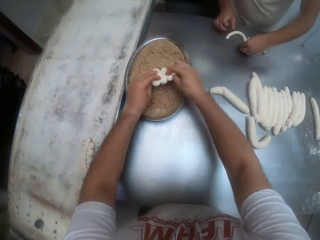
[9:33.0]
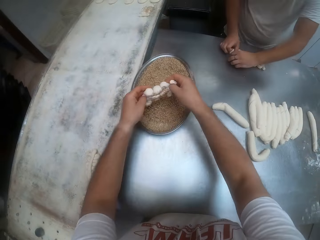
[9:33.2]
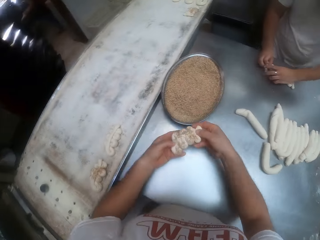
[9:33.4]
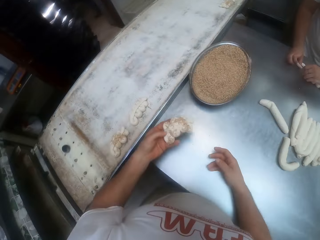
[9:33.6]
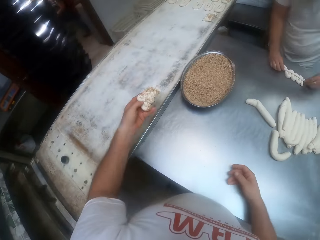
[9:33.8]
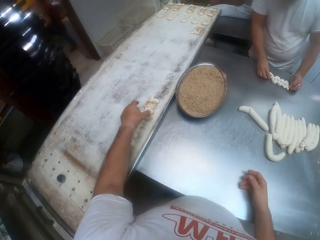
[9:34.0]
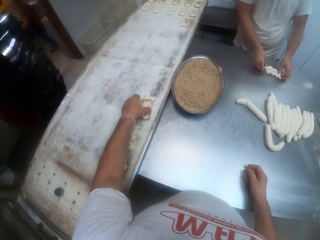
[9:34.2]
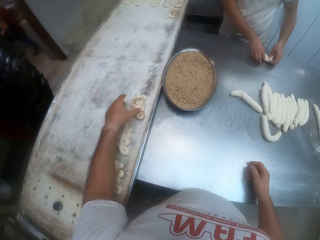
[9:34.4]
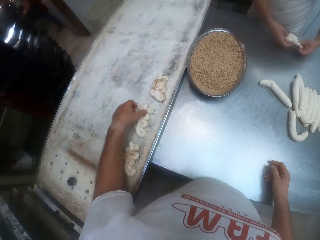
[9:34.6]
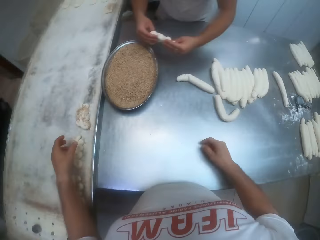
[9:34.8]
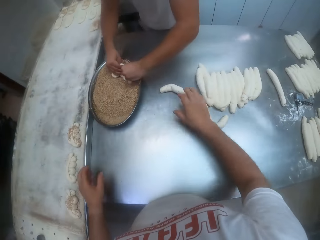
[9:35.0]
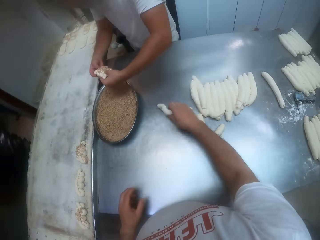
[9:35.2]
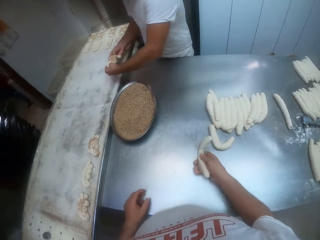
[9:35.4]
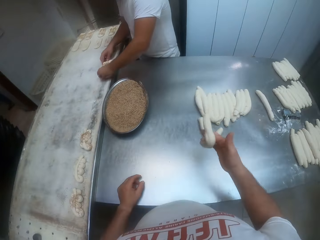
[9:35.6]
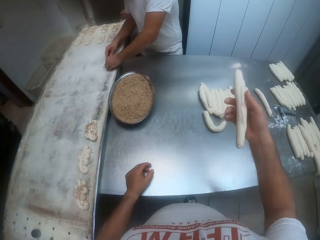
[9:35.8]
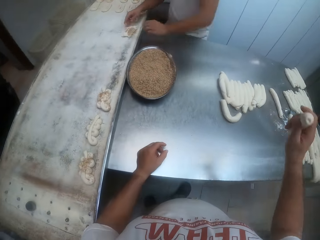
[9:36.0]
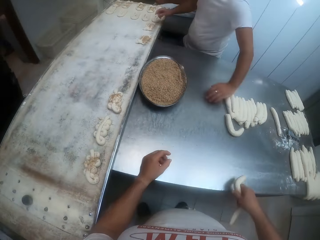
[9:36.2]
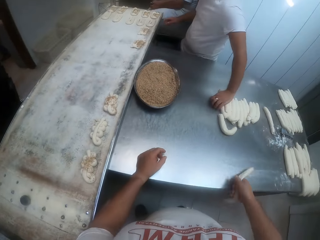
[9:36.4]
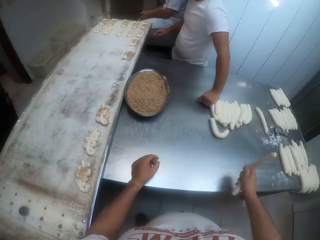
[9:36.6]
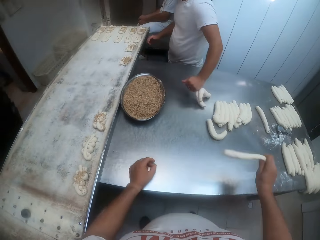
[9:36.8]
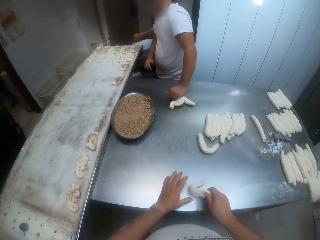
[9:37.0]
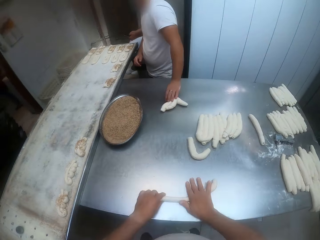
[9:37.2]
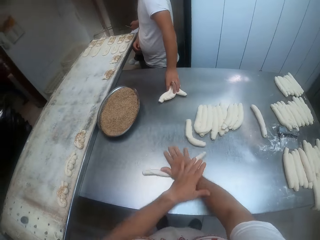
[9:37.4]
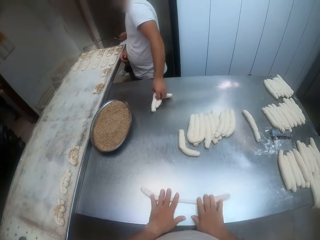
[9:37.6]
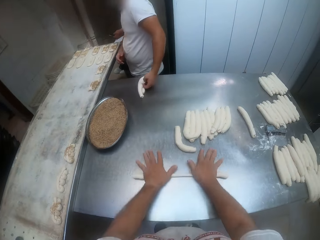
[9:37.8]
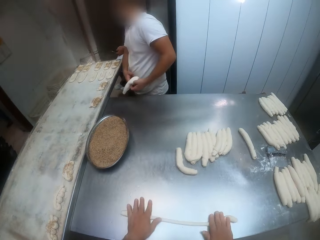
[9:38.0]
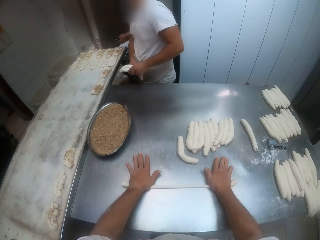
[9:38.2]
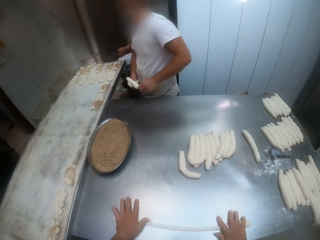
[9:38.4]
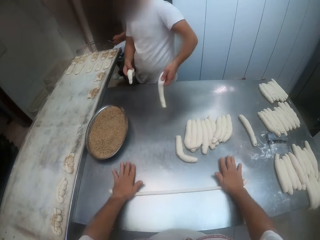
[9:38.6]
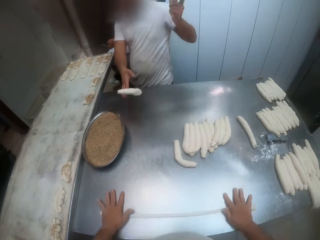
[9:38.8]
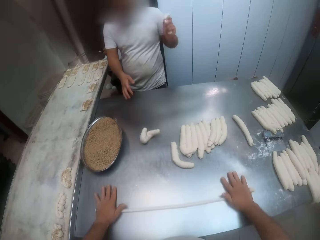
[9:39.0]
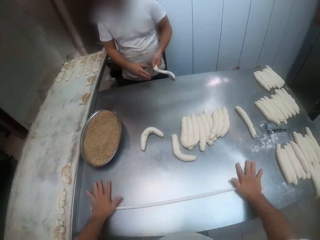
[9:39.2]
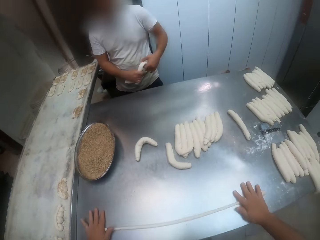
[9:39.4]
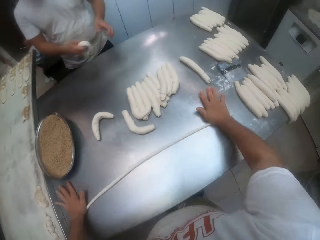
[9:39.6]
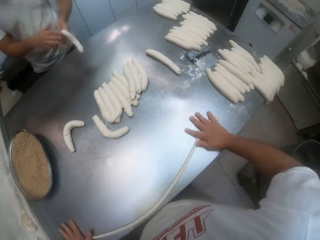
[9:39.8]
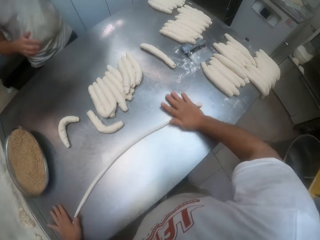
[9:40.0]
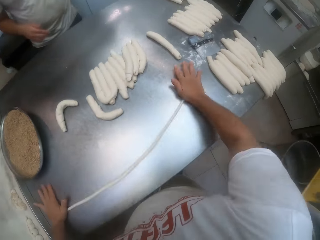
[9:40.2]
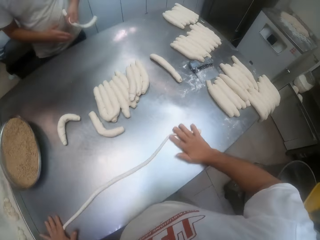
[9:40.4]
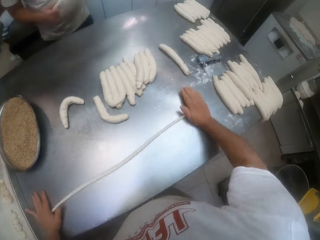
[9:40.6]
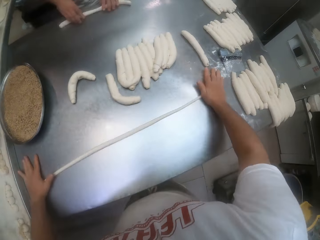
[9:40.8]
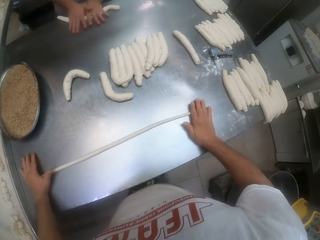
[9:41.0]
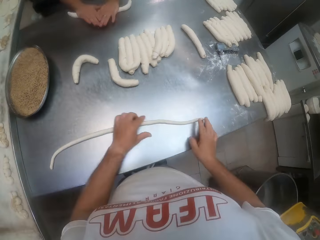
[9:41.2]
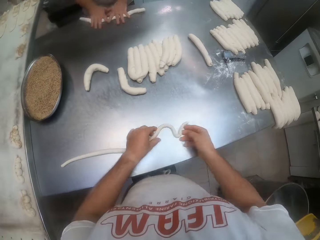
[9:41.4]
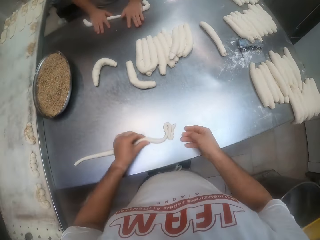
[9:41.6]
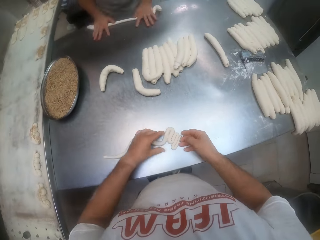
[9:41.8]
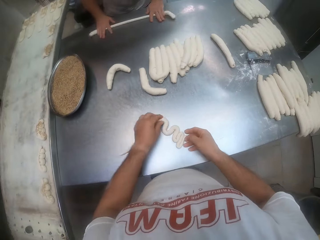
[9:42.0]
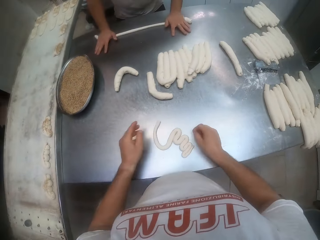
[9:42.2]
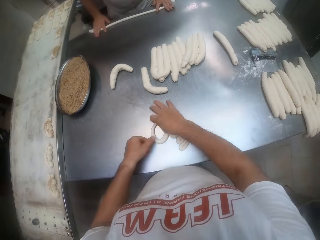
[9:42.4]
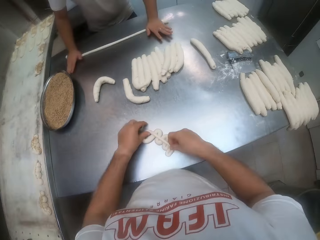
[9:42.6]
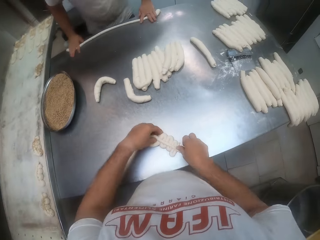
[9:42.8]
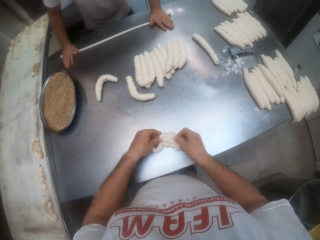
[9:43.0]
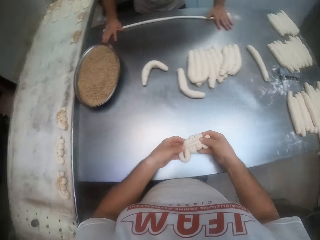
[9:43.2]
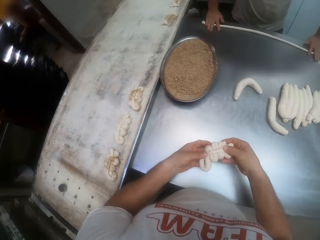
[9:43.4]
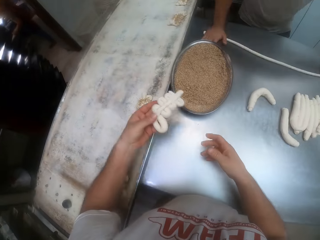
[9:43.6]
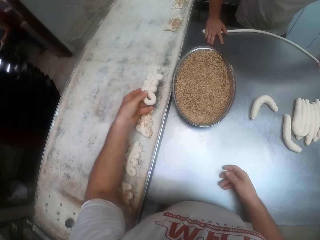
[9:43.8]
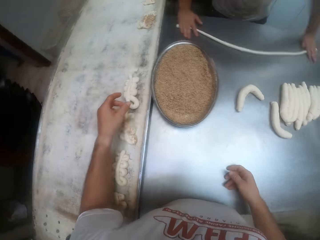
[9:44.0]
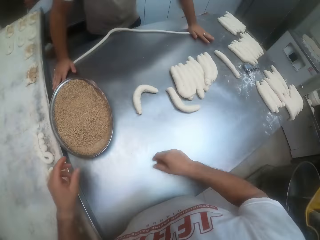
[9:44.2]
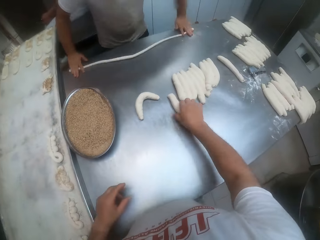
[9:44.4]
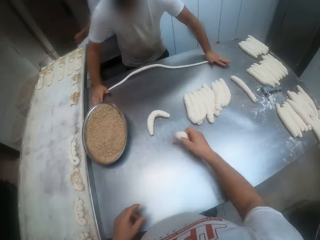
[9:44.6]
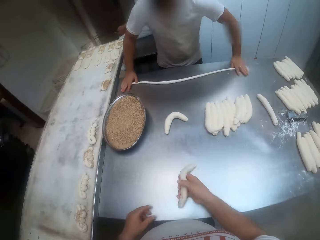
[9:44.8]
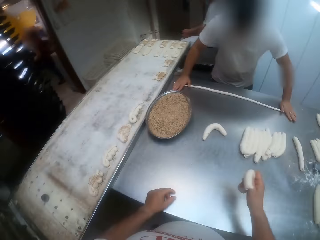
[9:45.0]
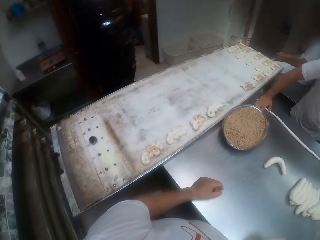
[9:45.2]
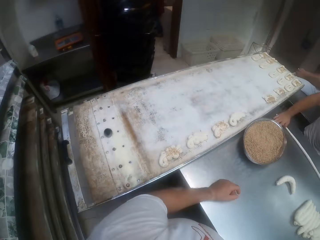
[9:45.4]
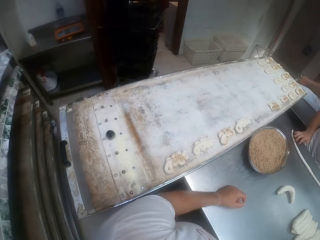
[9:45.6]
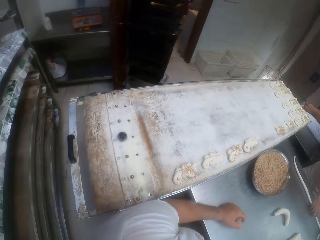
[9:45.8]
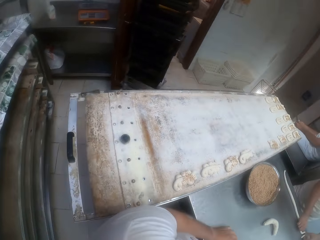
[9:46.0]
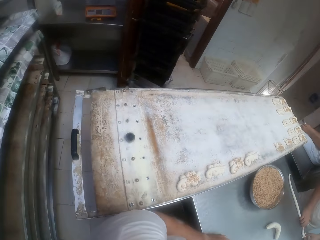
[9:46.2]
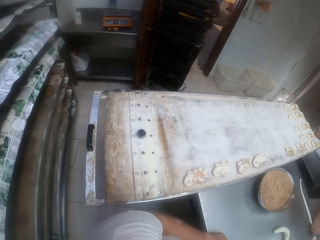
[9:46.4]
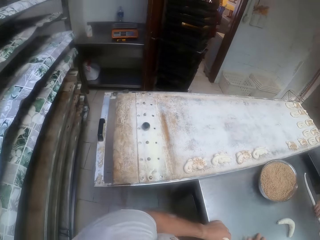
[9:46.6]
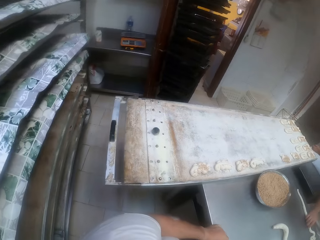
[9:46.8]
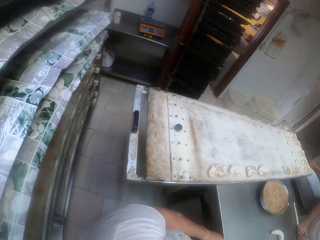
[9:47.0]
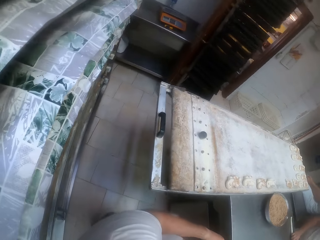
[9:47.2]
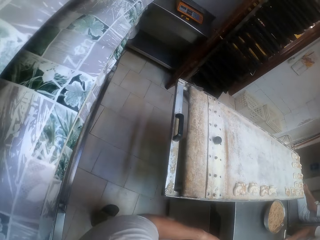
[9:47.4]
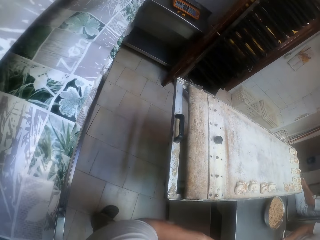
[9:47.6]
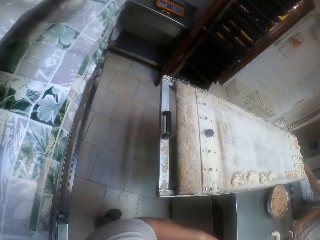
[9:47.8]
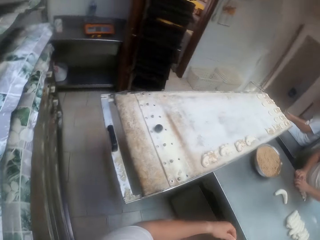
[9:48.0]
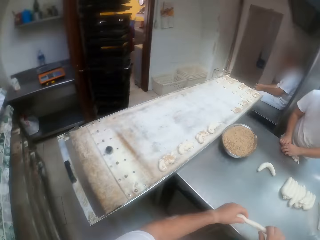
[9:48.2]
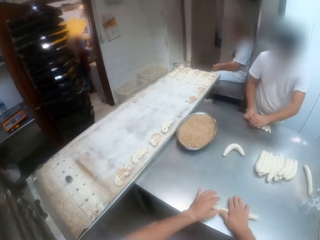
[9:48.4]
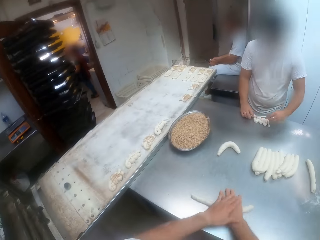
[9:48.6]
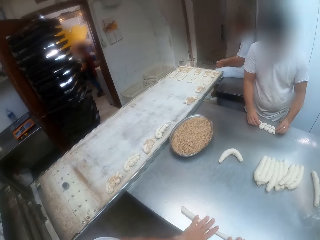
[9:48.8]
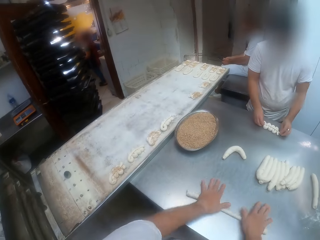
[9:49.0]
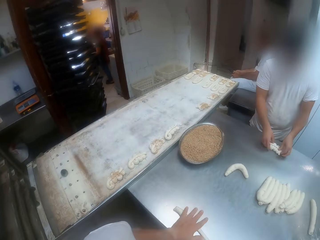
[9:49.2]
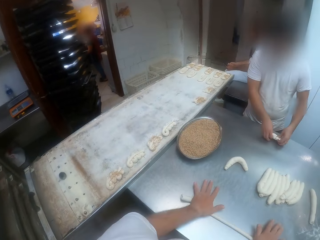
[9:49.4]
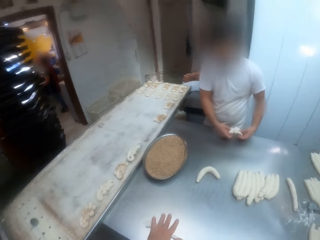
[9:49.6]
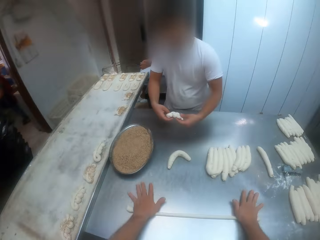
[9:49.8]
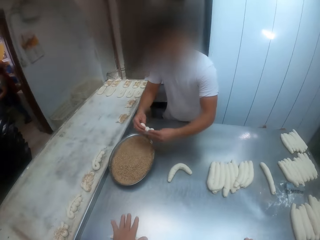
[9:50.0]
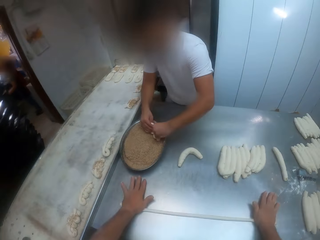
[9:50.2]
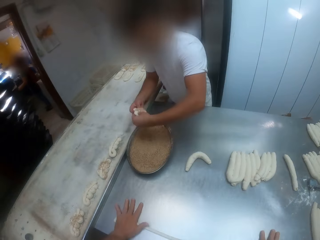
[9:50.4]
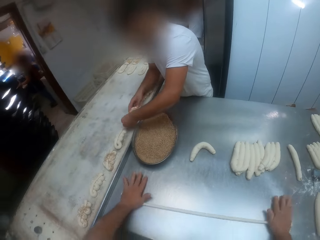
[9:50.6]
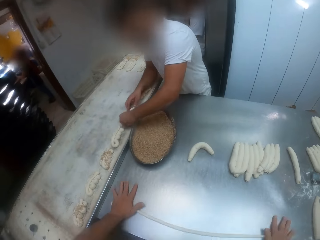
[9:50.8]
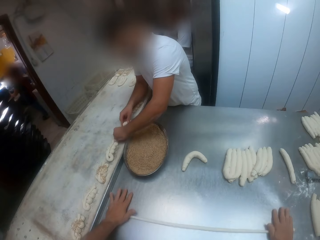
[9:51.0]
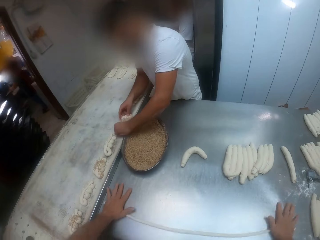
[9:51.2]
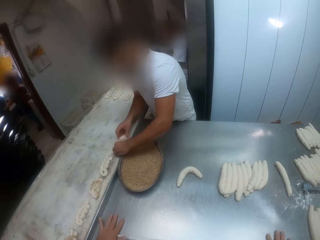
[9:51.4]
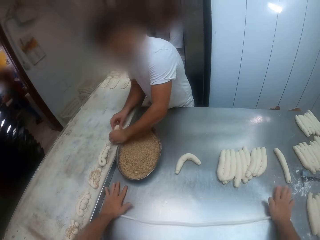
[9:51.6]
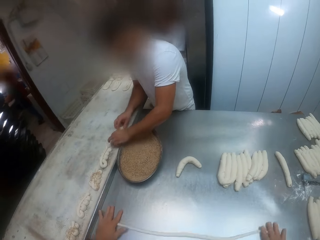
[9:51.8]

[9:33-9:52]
The camera wearer dips the shaped dough into the bowl on the baking table with both hands, in the chocolate crumbs. He drops the dough into the pan with his left hand. He adjusts the dough in the pan with both hands. The man dips the shaped dough into the bowl on the table with both hands. The camera wearer picks a dough on the baking table with his right hand. The man drops the dough in the pan with both hands and picks dough on the table with his left hand. The camera wearer rolls the dough on the baking table with both hands. The man separates the dough with both hands, drops the dough in his right hand on the baking table, and rolls the dough on the baking table with both hands. The camera wearer shapes the dough on the baking table with both hands. He drops the dough in the pan with his left hand. He picks a dough on the baking table with his right hand. The man shapes the dough on the table with both hands. The camera wearer rolls the dough on the baking table with both hands. The man dips the shaped dough into the bowl on the table with both hands and drops the dough in the pan with both hands.

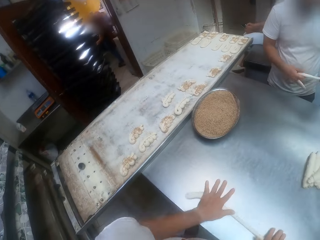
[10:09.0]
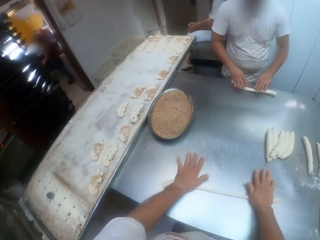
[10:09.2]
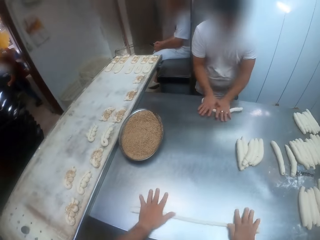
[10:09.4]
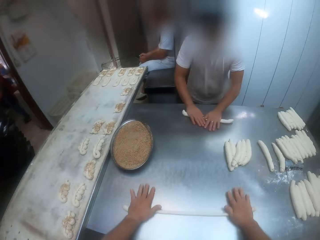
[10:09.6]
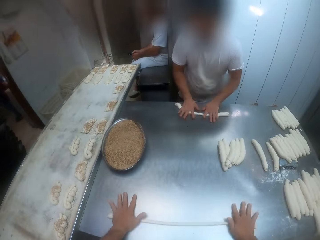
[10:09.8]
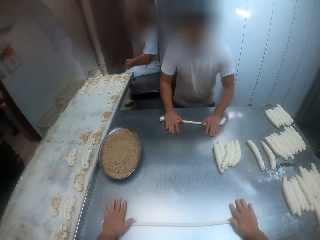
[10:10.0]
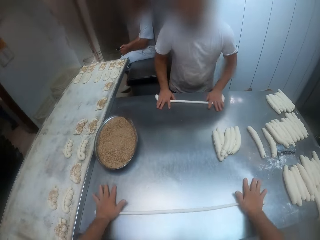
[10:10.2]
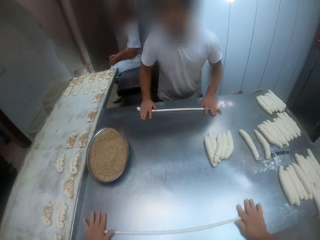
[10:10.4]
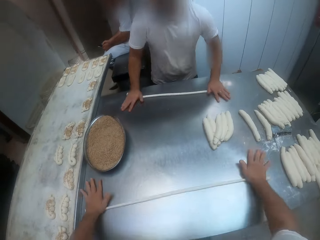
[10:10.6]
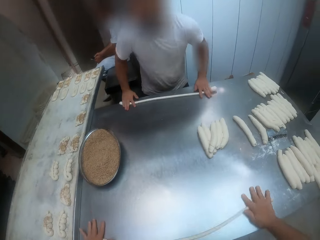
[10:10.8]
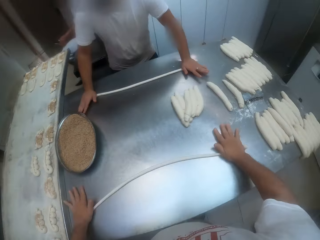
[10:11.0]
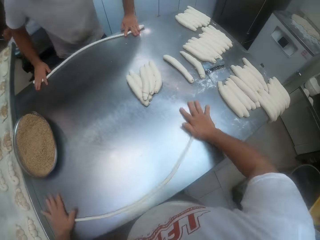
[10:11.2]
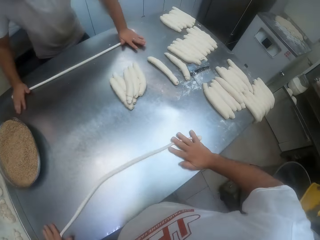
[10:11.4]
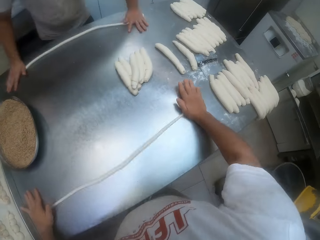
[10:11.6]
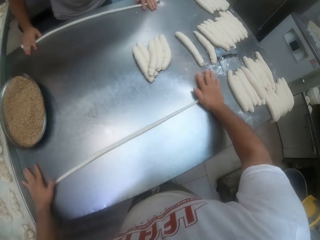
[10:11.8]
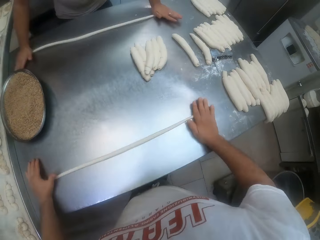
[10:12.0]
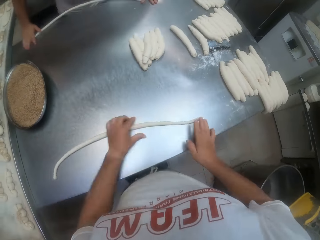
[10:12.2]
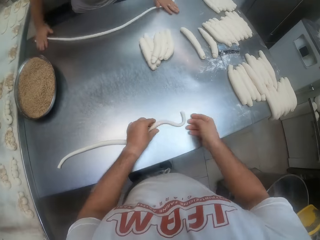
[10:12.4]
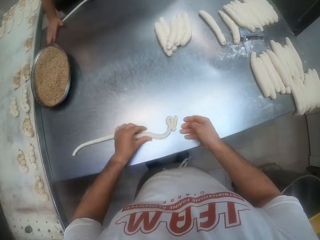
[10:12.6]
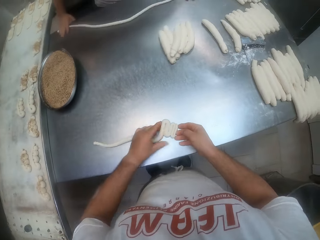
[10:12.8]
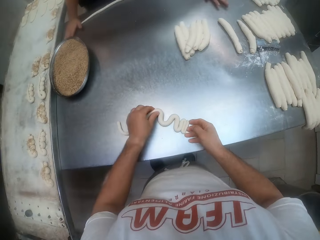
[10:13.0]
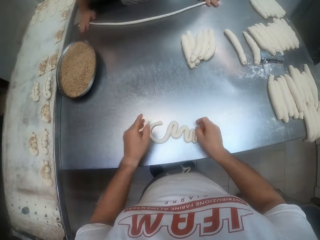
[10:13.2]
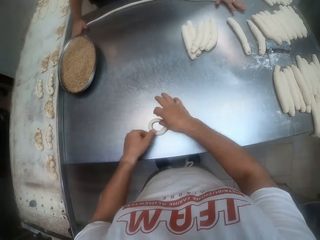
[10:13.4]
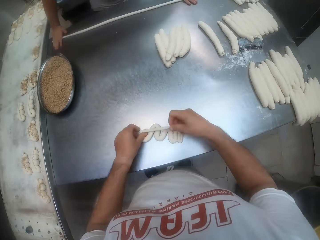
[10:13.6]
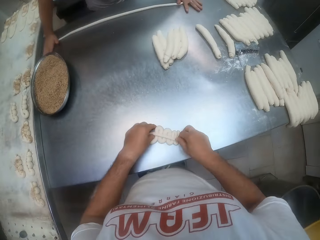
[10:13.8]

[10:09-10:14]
The man rolls the dough on the baking table with both hands. The camera wearer shapes the dough on the baking table with both hands.
